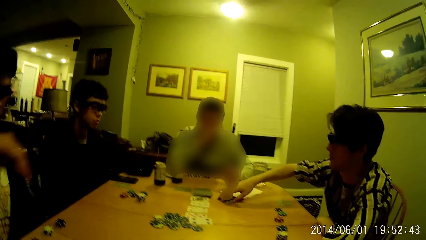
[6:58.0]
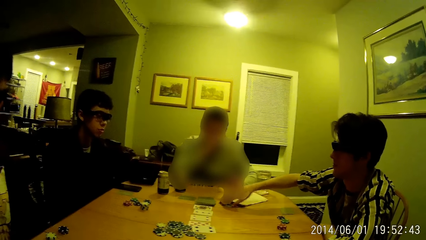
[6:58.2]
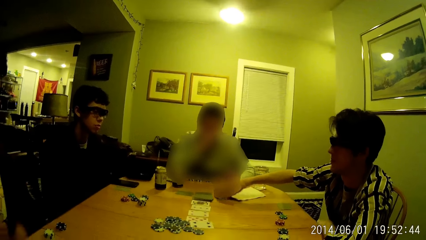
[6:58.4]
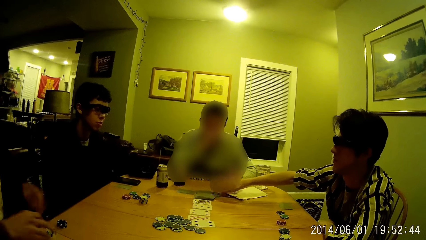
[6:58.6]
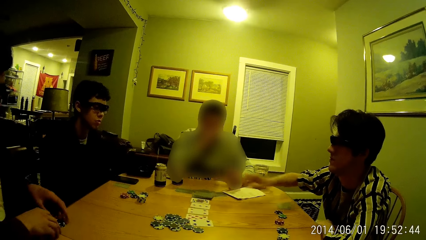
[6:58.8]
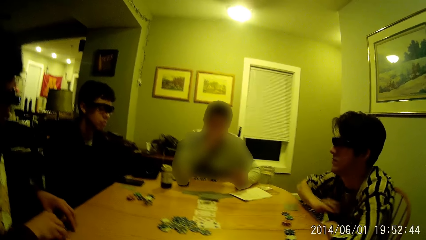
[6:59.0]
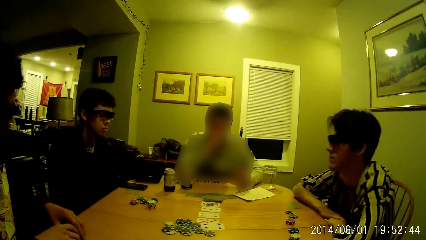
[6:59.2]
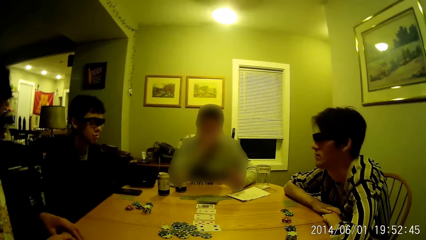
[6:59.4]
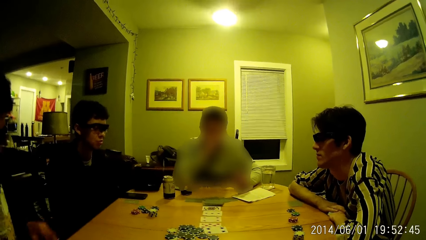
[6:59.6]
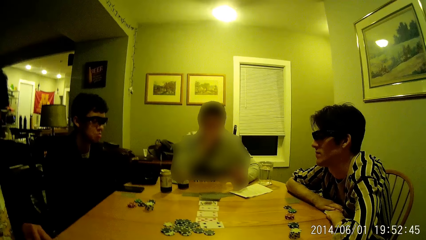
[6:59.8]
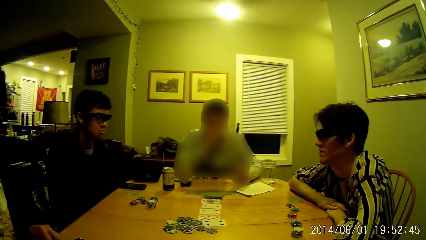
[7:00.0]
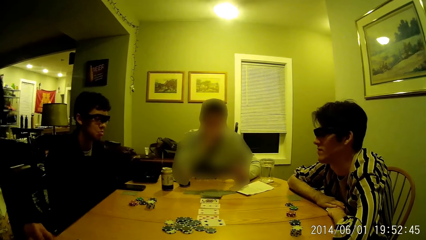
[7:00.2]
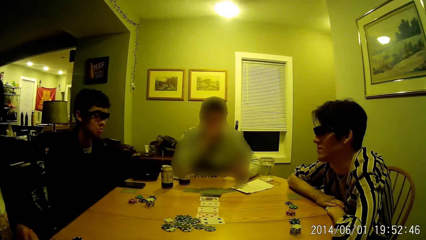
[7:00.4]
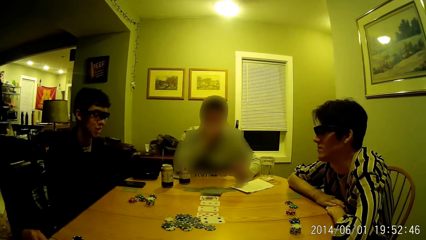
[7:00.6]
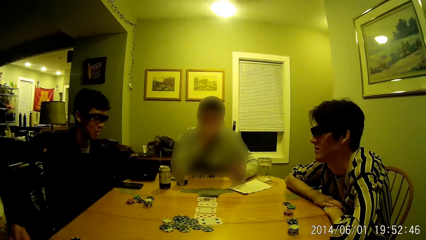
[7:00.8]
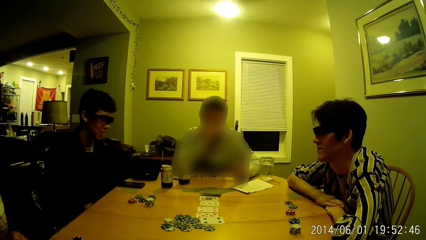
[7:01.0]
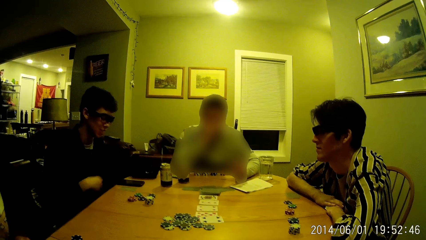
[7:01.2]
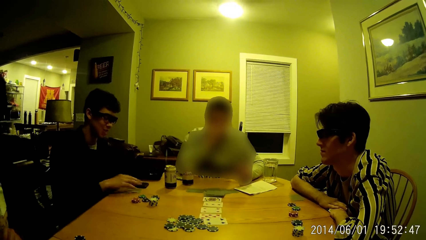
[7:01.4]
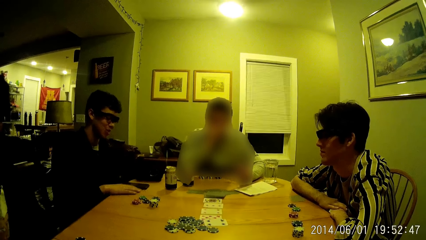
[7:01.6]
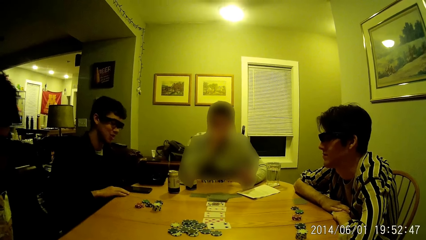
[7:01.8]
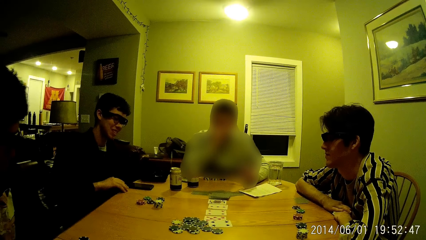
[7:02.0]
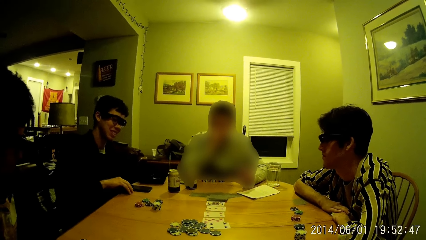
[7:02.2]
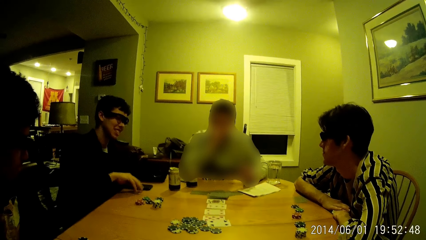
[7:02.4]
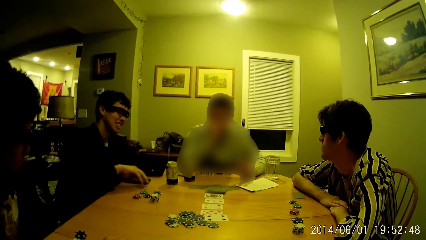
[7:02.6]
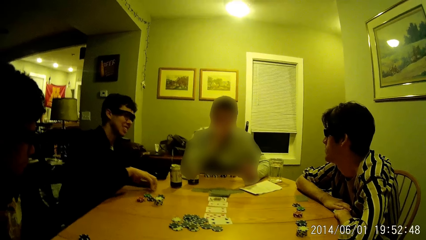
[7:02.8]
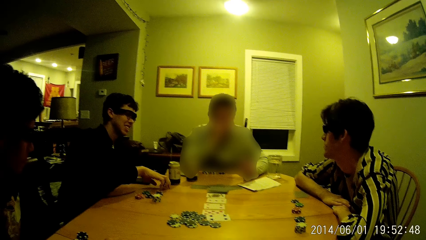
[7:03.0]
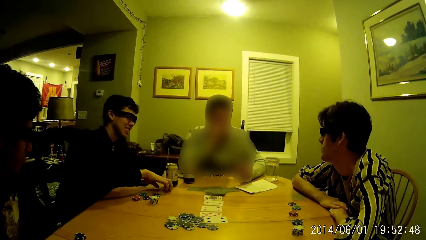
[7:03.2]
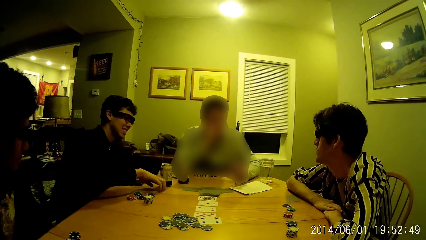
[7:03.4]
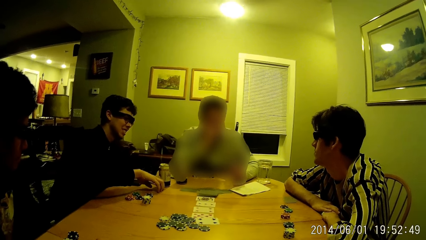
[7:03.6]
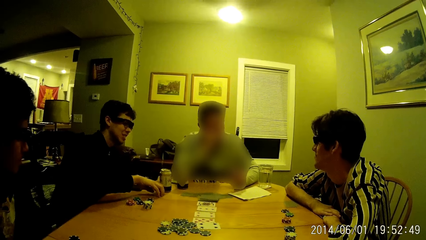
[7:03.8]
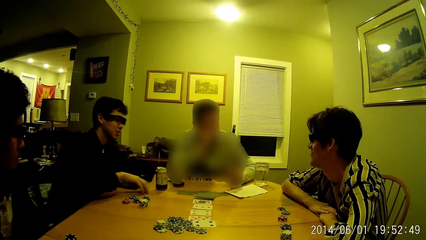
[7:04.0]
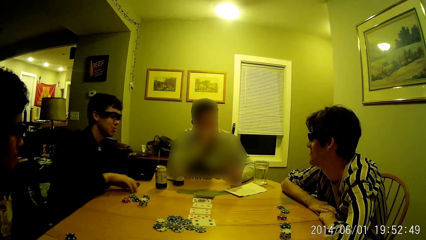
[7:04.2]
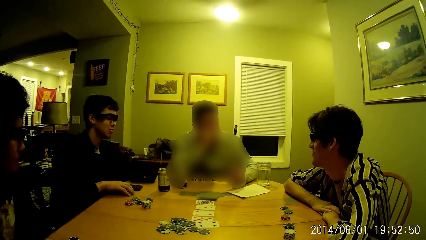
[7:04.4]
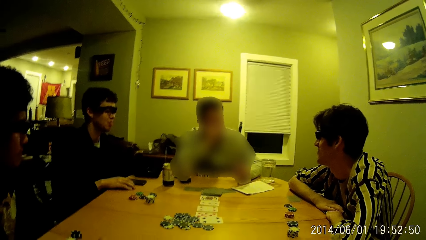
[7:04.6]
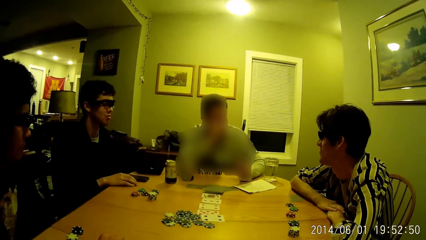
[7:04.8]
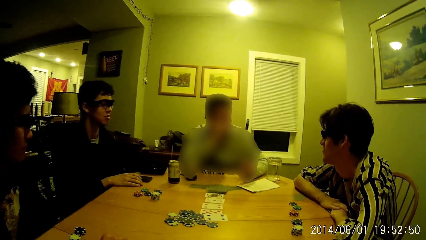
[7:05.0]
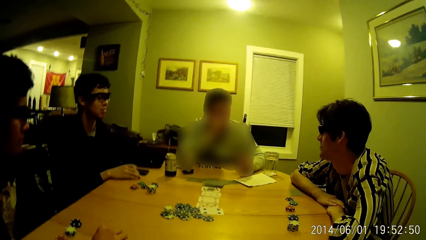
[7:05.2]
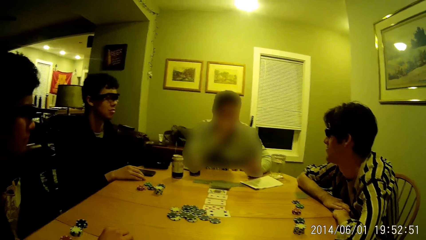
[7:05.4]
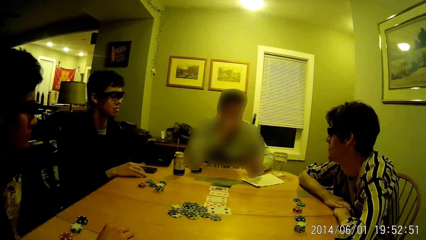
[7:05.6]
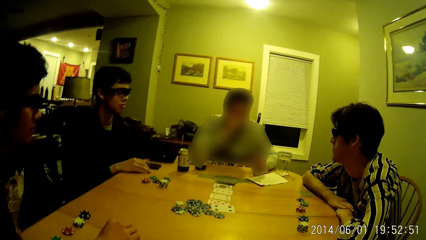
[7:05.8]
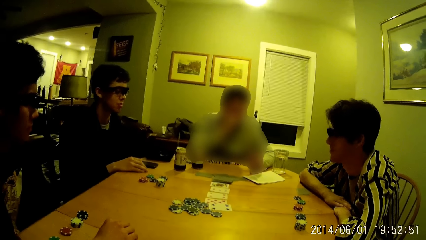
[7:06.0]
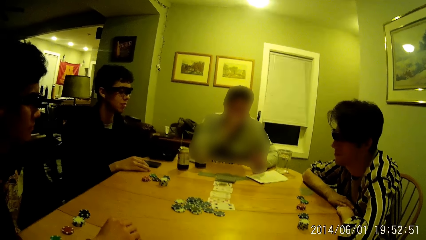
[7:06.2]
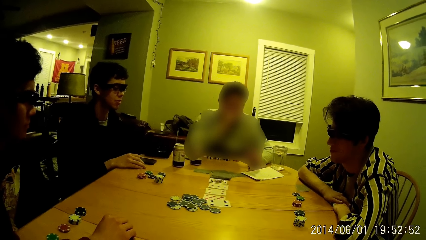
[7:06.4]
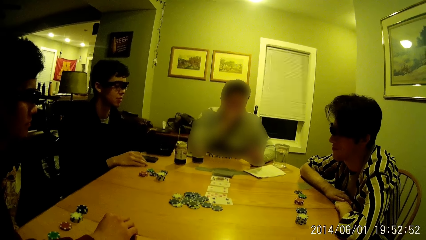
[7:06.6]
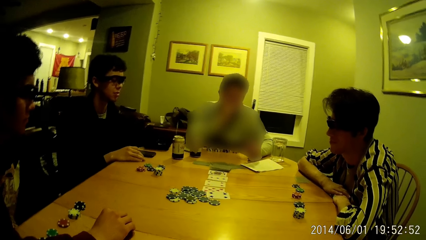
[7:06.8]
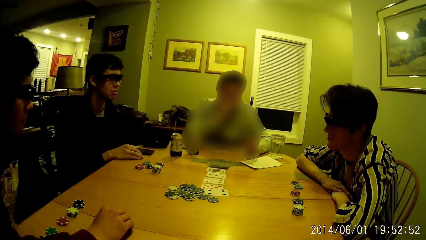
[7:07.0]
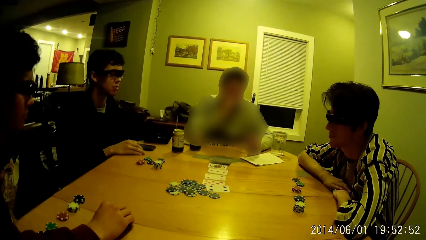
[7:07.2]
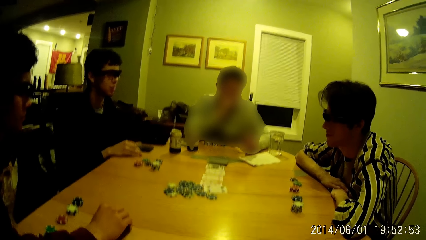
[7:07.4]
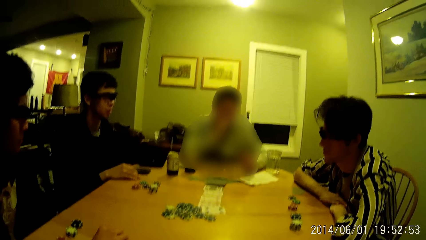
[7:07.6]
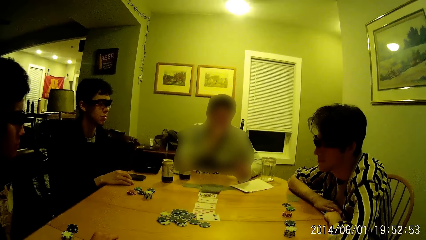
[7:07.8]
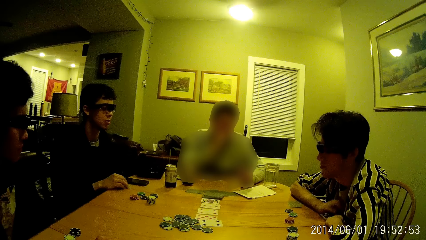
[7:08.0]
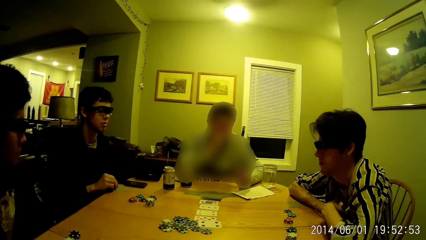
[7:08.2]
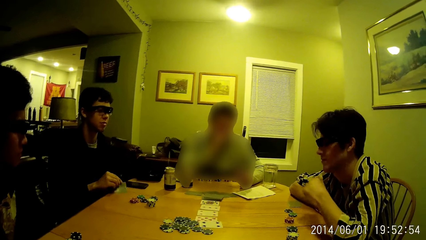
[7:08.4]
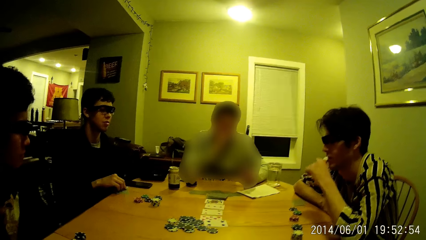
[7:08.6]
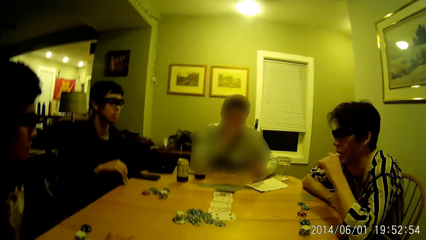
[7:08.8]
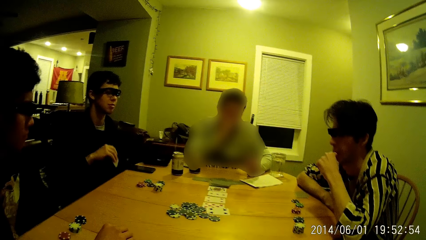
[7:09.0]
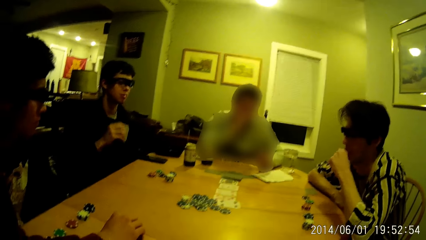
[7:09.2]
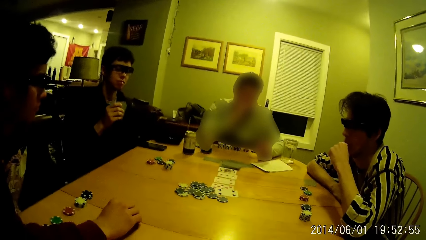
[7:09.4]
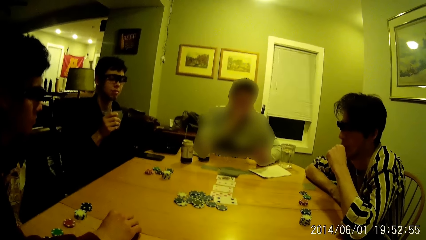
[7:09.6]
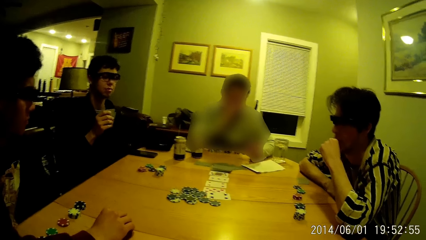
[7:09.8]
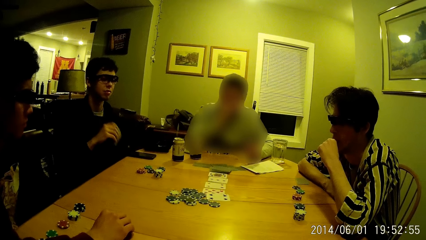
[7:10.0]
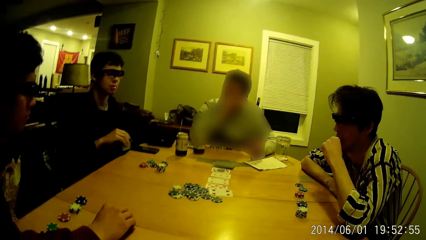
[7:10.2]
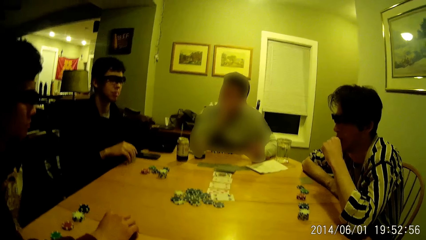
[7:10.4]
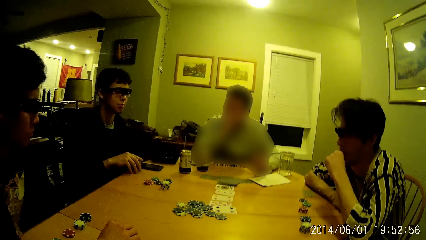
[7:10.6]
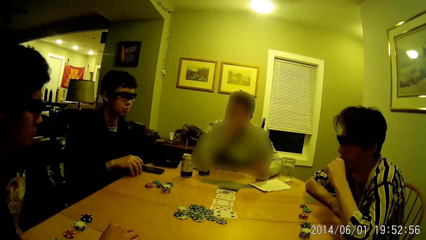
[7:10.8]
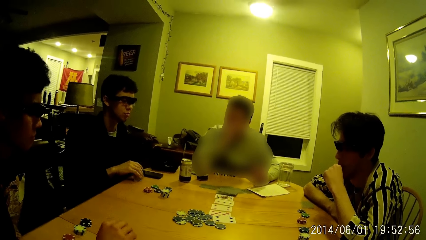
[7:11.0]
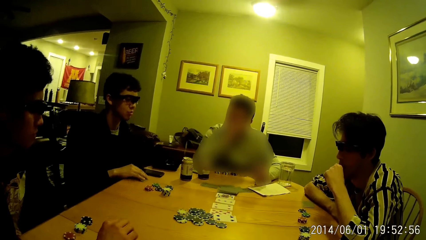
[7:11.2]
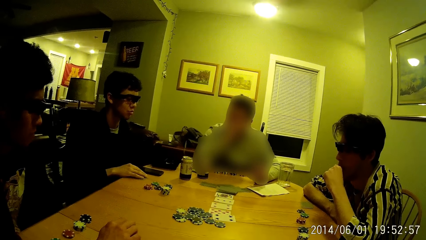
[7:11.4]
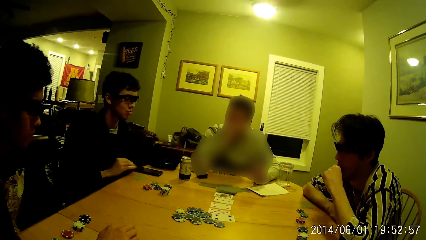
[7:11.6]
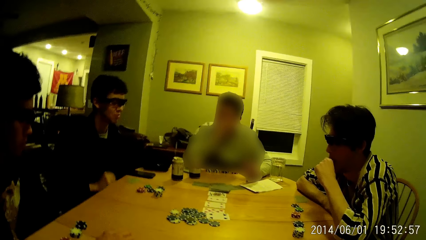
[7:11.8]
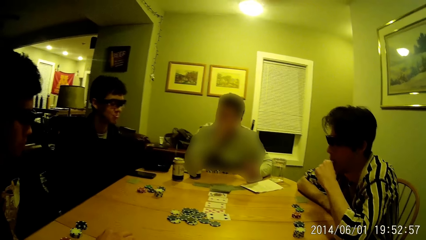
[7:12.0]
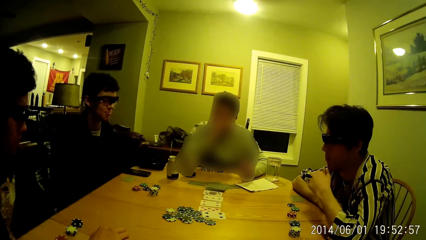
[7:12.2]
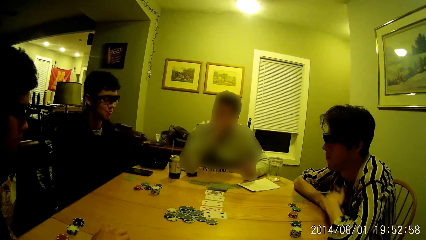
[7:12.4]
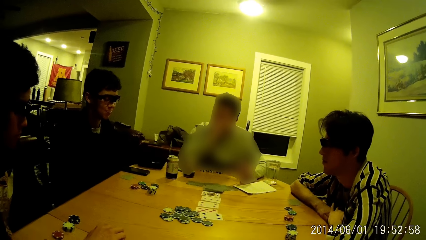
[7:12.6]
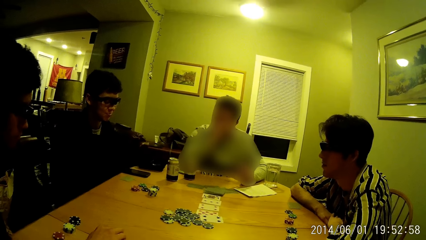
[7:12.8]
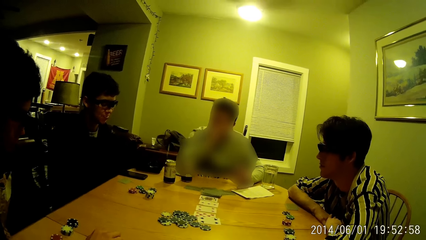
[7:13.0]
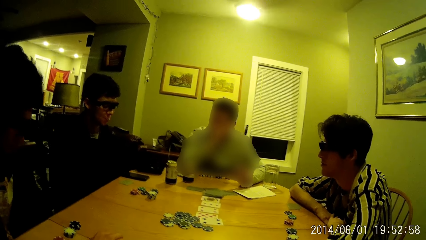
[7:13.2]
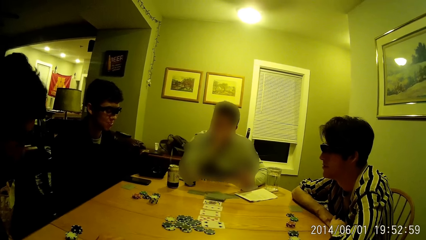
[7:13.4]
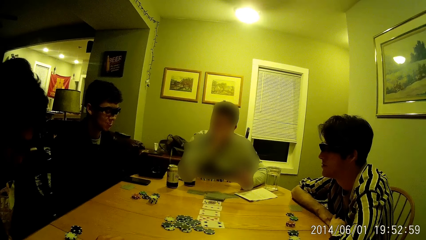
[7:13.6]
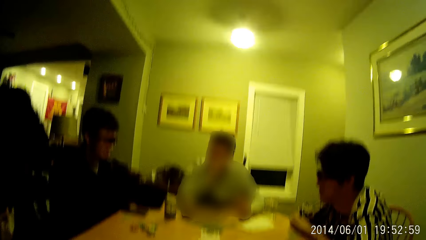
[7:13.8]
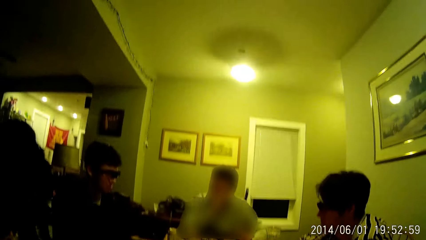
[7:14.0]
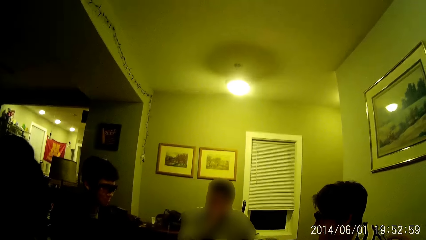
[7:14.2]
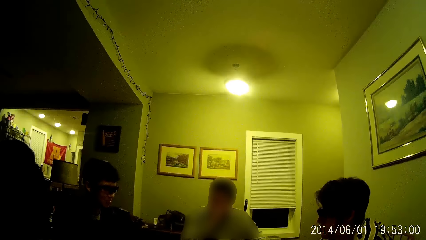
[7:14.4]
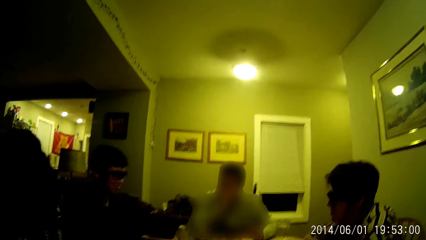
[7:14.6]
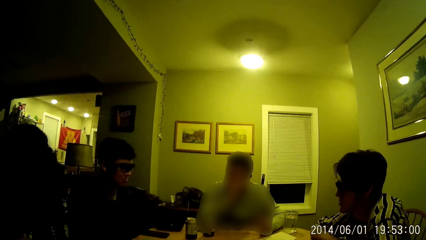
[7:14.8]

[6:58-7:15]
A man moves the cards on the table with his right hand. Another man arranges some poker chips on the table with his hands. A third man moves a poker card on the table. He picks some cards on the table with his right hand. The first man puts something in his mouth. The second man looks at the poker card. He puts the poker card on the table. The third man drops the cards on the table with his right hand. He removes his hand from the table. The first man removes his hand from his mouth.
